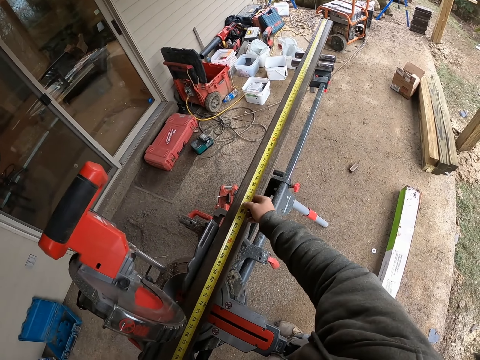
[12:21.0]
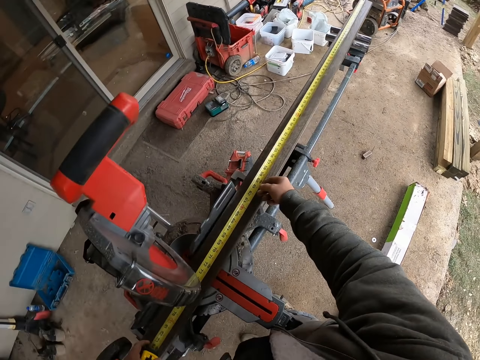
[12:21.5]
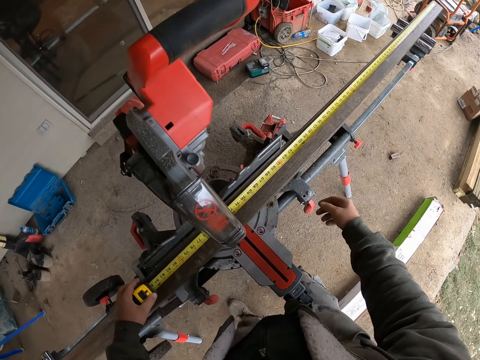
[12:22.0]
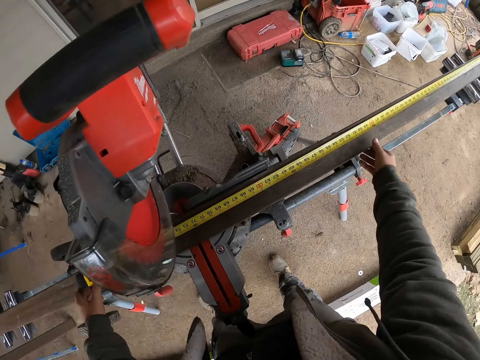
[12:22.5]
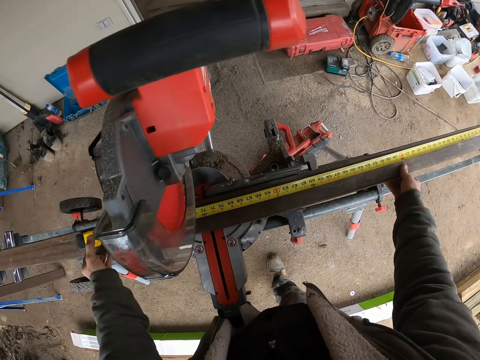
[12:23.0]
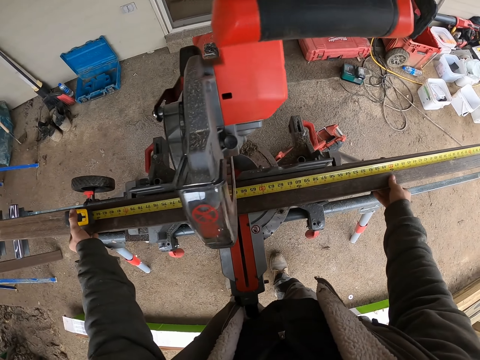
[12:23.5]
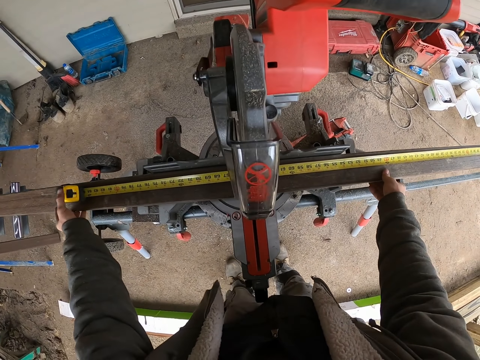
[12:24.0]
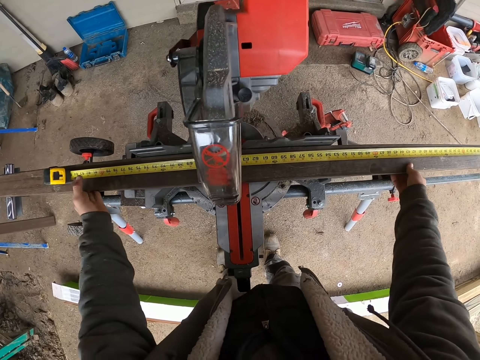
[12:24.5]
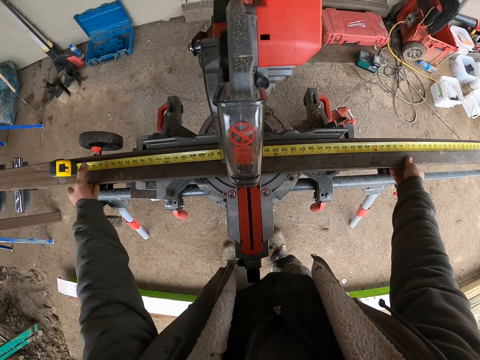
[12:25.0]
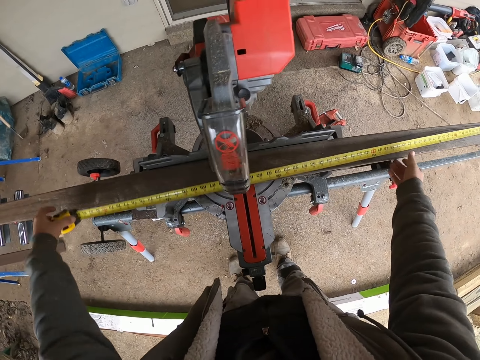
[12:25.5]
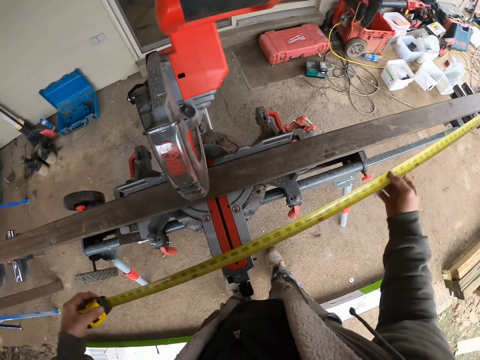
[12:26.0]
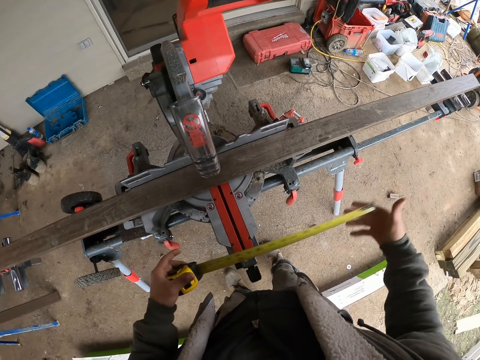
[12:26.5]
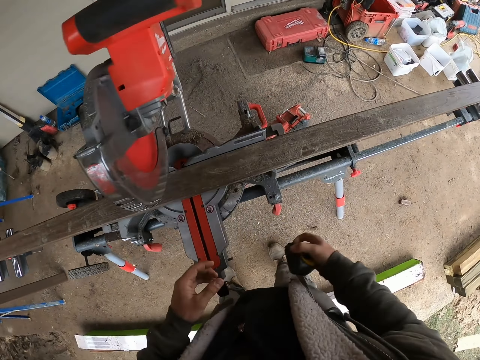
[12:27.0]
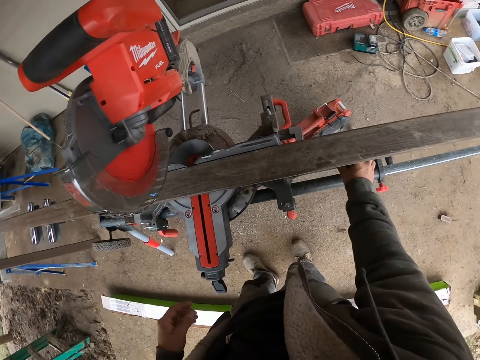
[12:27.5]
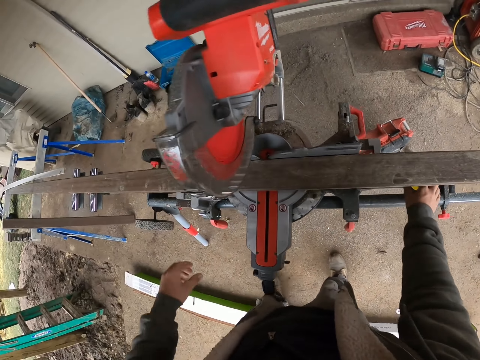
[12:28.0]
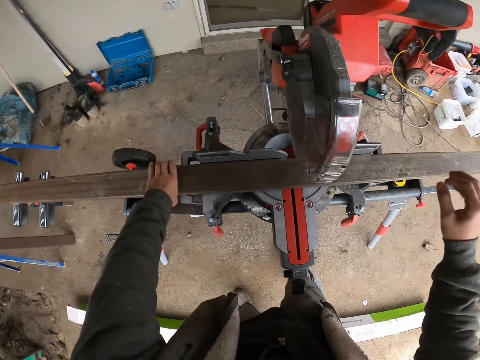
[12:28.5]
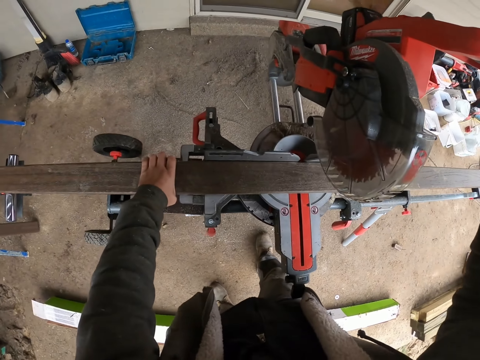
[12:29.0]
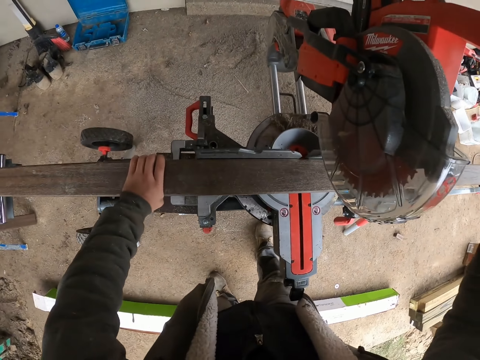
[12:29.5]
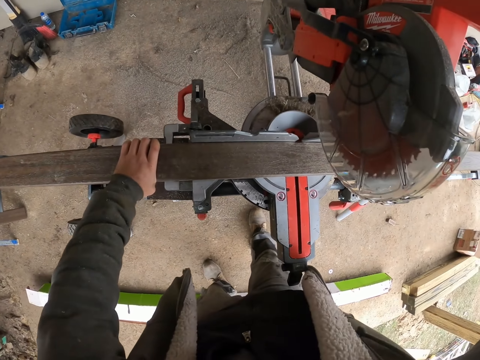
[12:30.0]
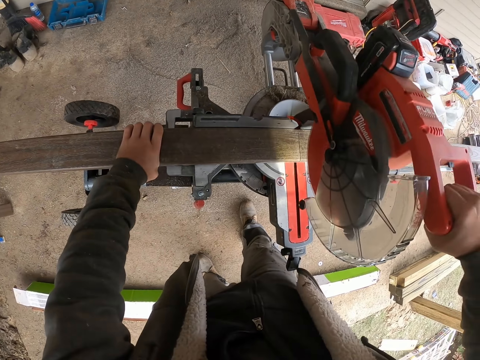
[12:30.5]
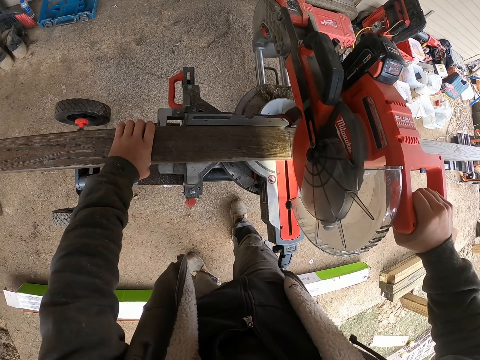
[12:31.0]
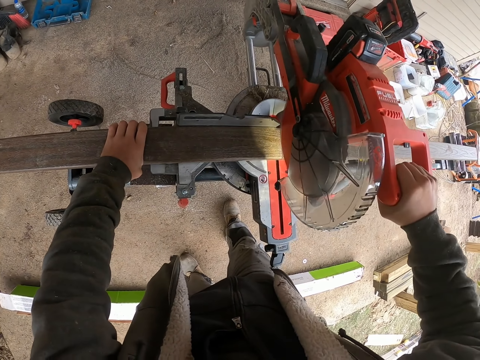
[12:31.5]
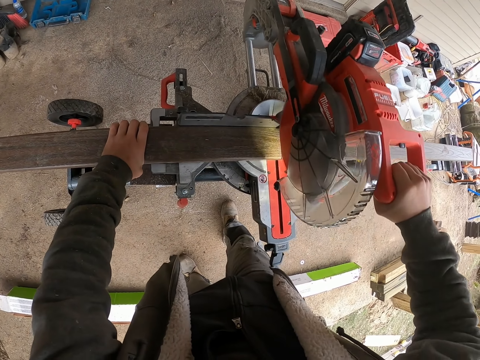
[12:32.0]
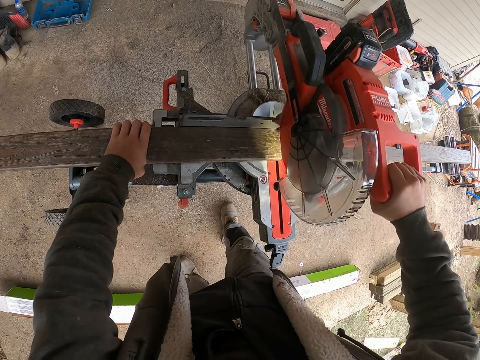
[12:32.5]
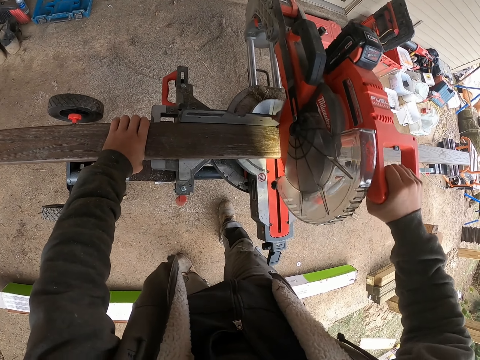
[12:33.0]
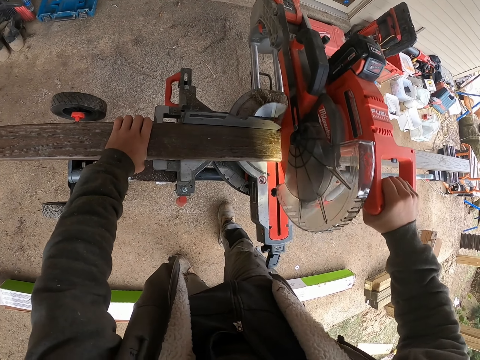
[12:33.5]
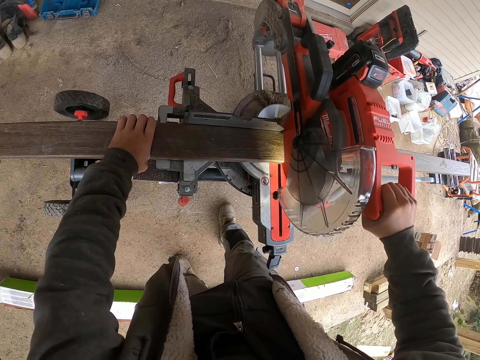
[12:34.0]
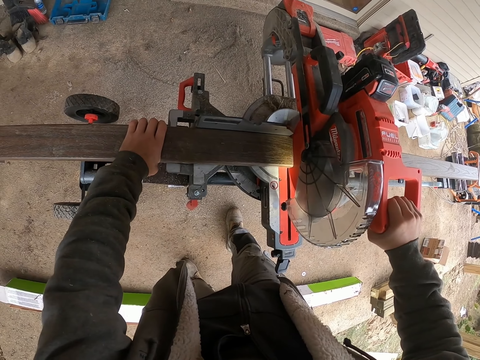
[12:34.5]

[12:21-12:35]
The camera wearer measures the timber or wood using the tape measure. They move the wood on the circular saw machine. They pick up the tape measure, retract the tape measure, and put the tape measure on the circular saw machine. They hold the wood. They pull the circular saw machine down. They cut the wood with the circular saw machine.

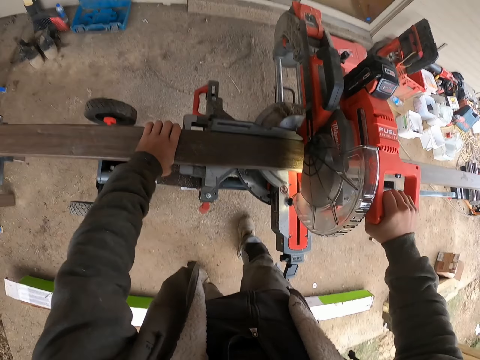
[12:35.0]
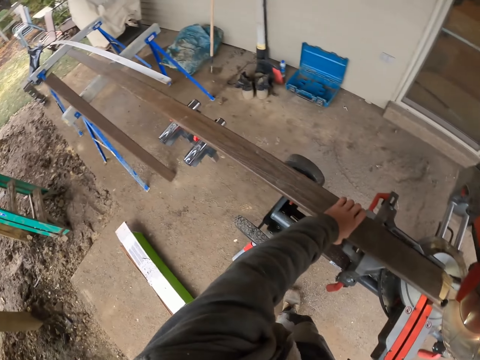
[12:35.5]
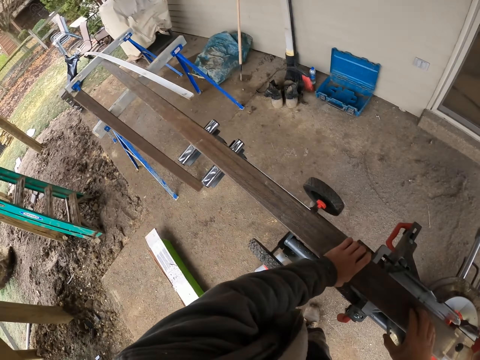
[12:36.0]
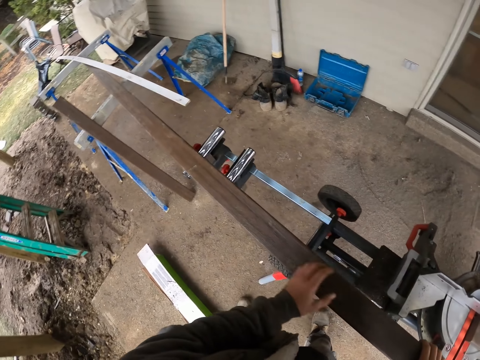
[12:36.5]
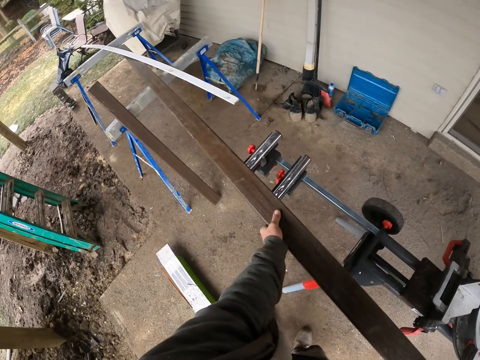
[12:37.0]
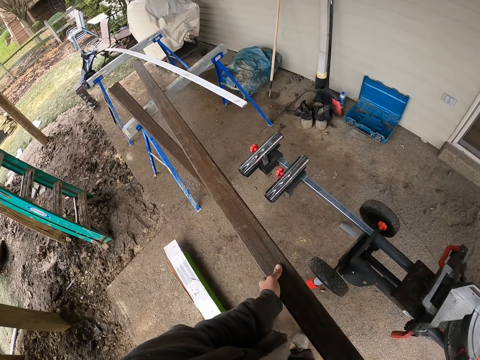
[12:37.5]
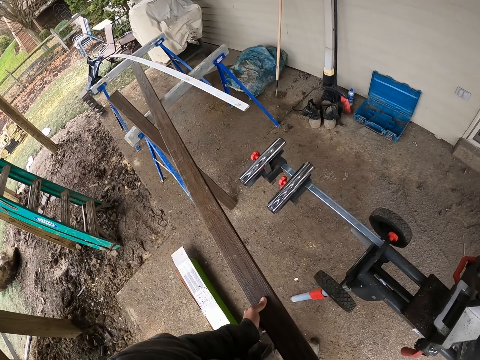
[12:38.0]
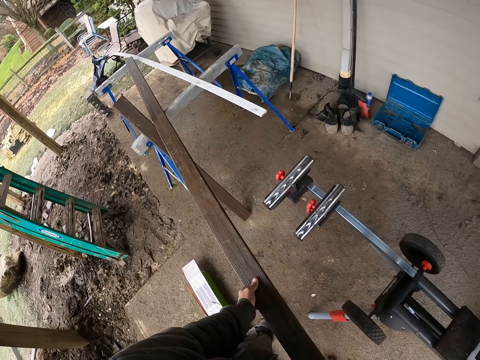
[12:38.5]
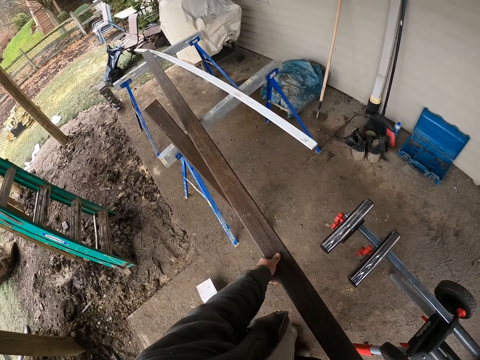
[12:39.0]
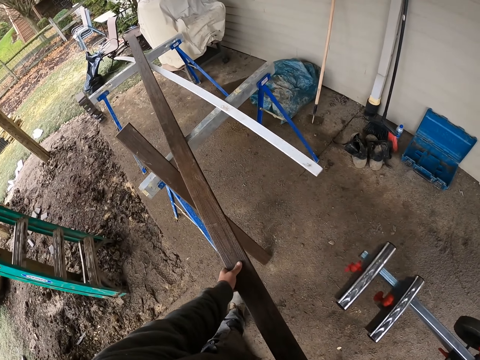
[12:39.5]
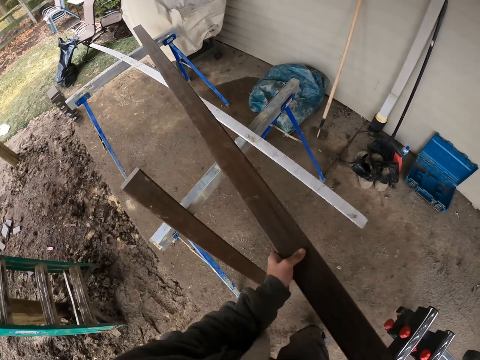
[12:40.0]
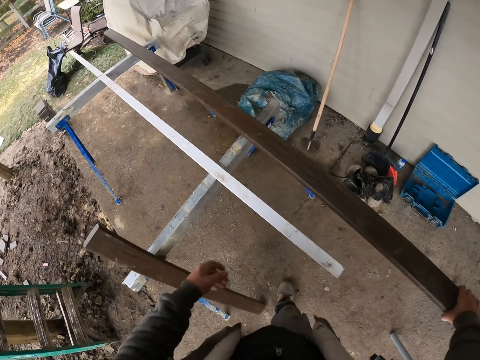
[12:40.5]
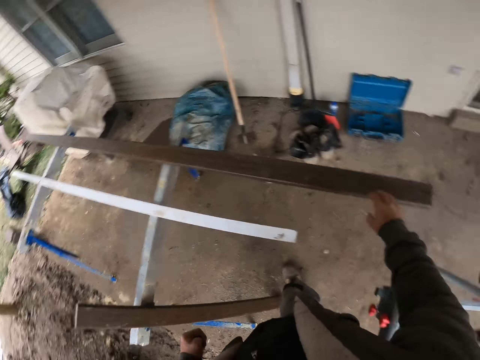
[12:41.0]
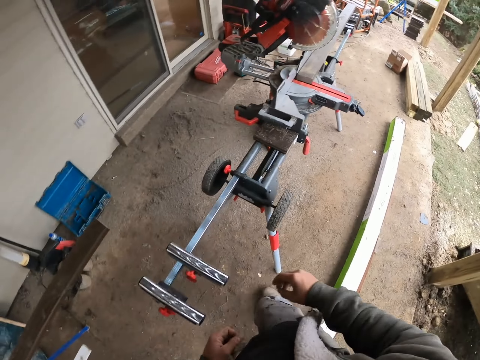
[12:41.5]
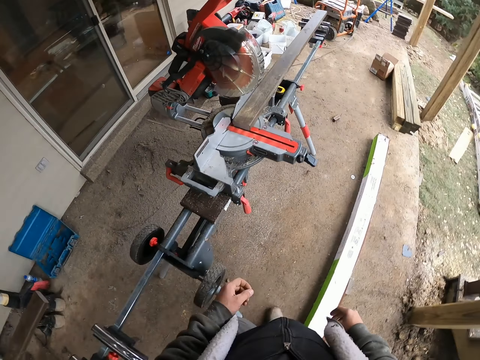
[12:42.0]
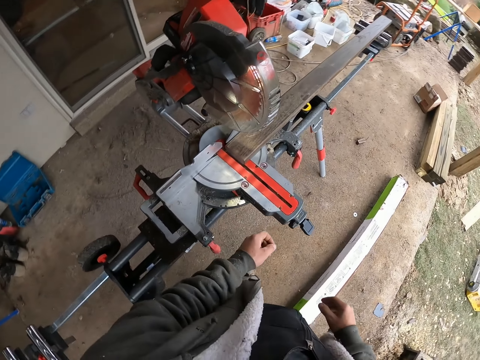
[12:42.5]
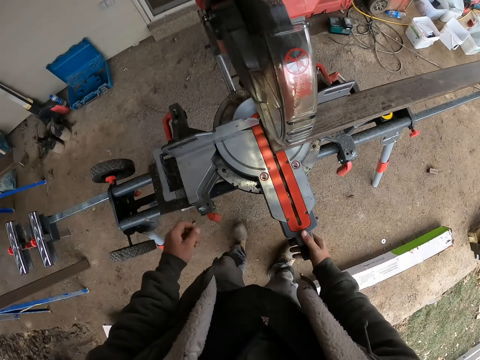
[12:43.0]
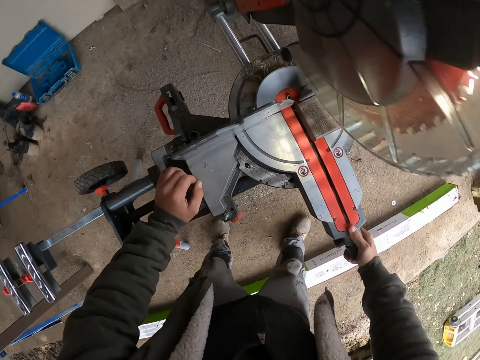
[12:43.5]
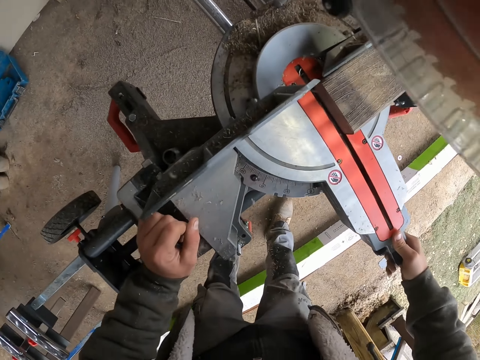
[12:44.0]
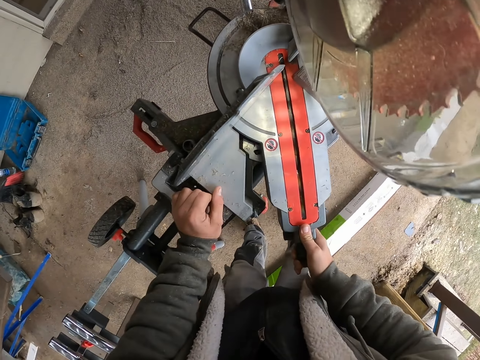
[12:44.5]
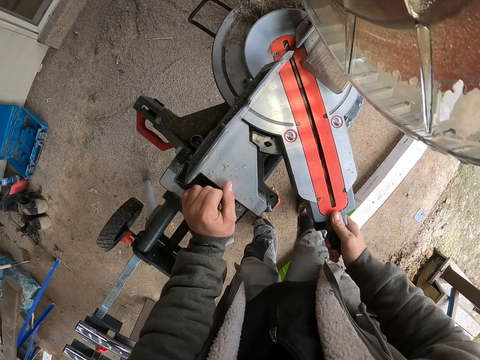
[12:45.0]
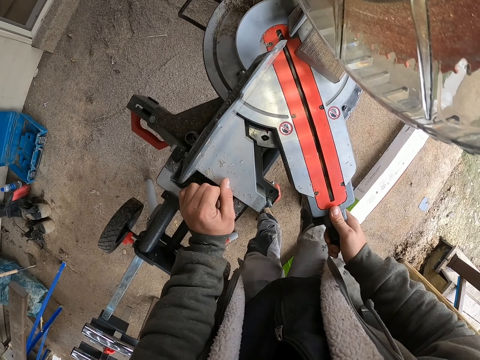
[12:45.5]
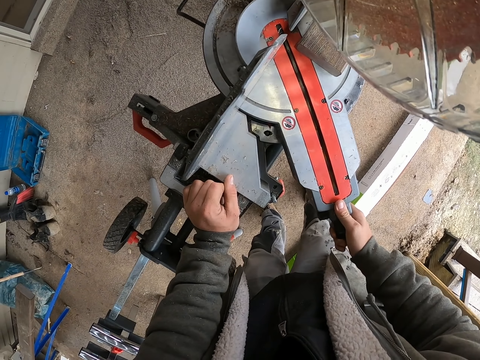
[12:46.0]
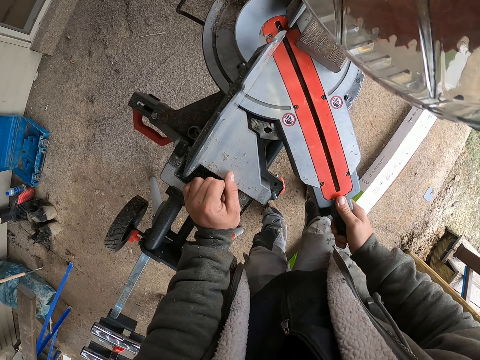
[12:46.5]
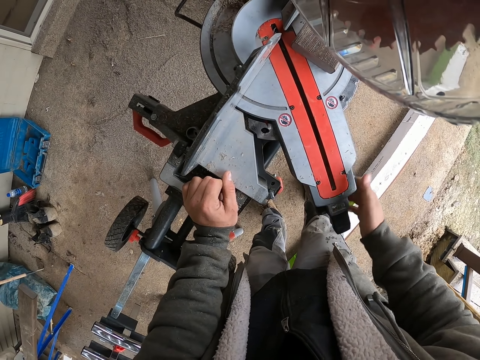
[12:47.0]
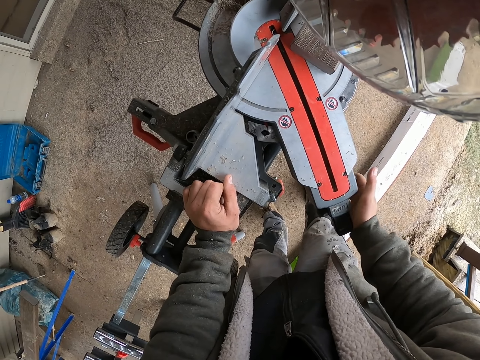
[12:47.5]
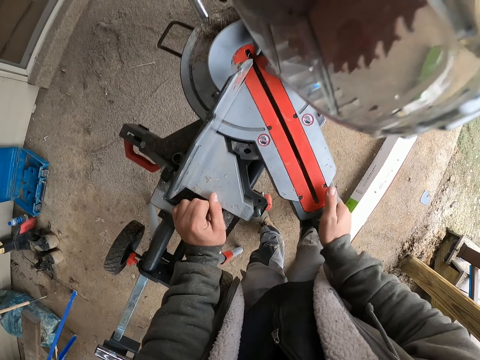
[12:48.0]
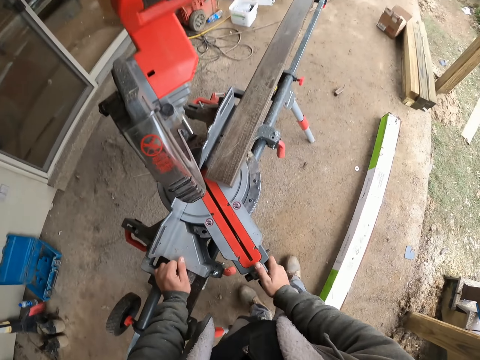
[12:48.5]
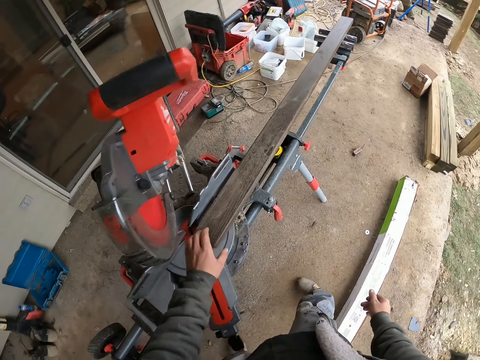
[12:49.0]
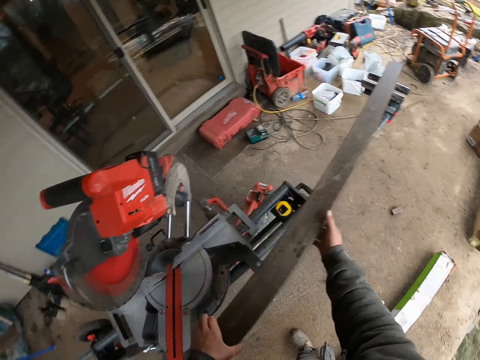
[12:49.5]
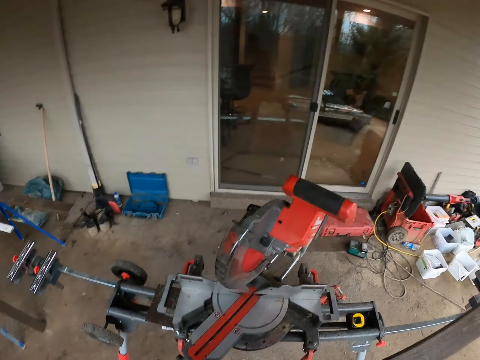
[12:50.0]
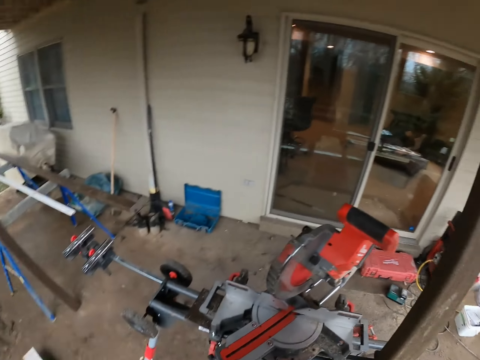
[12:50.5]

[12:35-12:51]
The camera wearer pushes part of the wood aside. They walk on the verandah. They adjust the circular saw machine. They touch the machine. They pick up the other wood.
